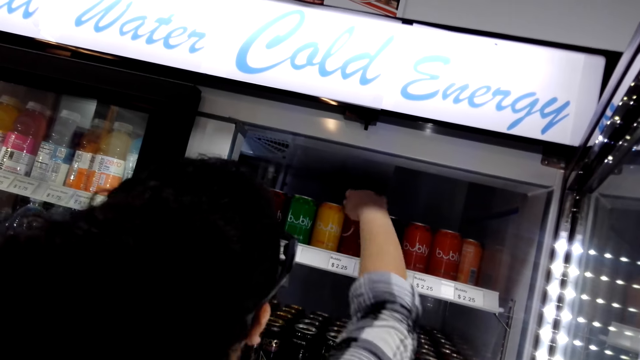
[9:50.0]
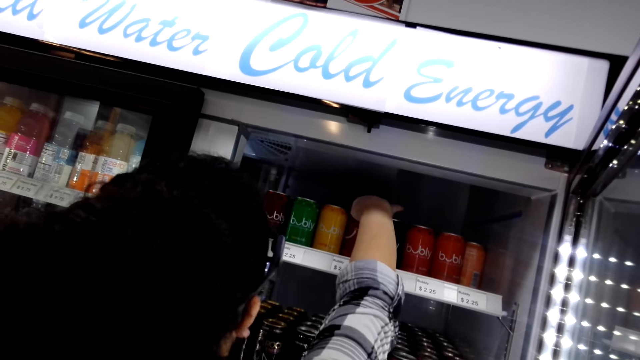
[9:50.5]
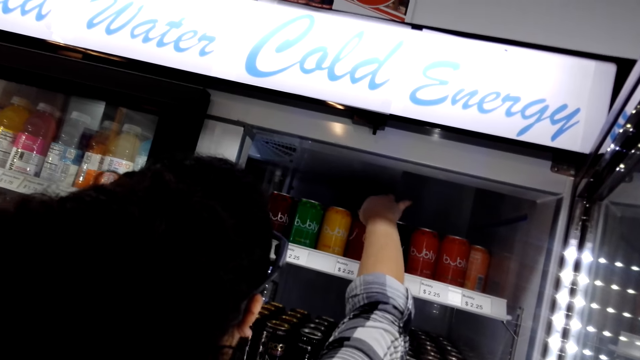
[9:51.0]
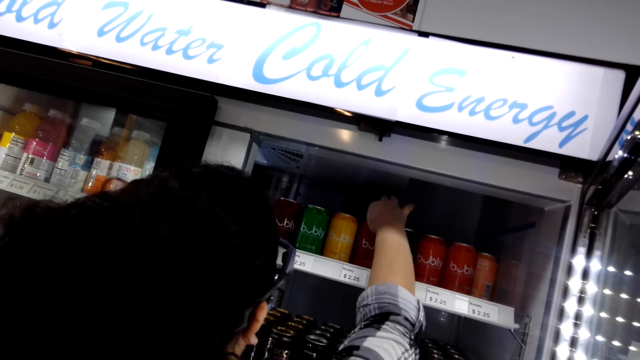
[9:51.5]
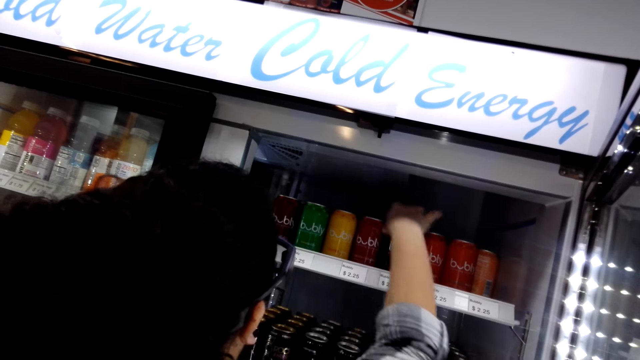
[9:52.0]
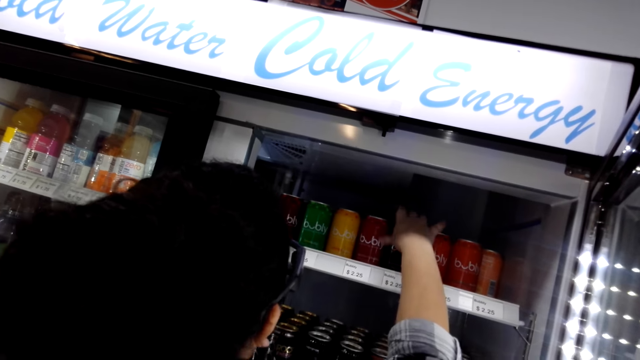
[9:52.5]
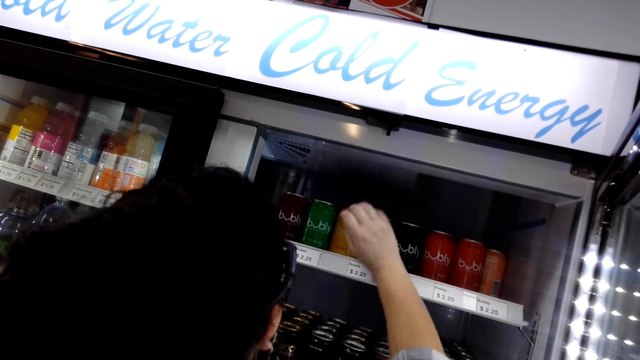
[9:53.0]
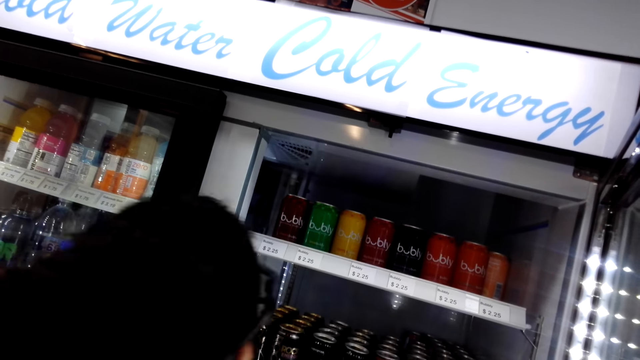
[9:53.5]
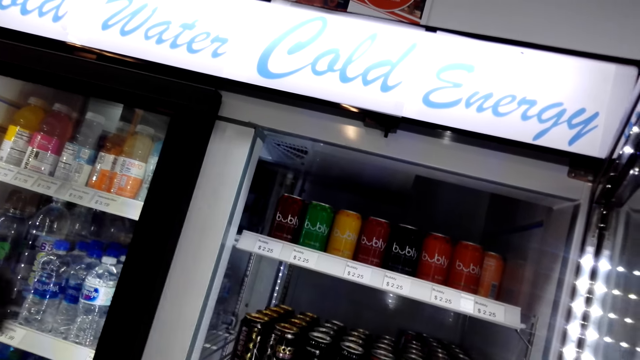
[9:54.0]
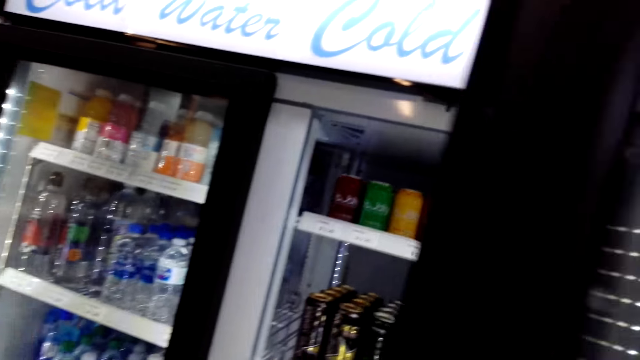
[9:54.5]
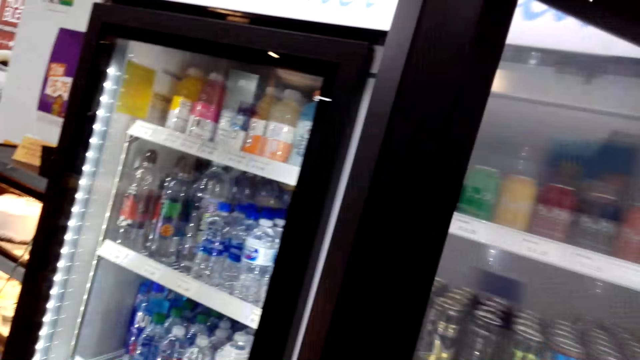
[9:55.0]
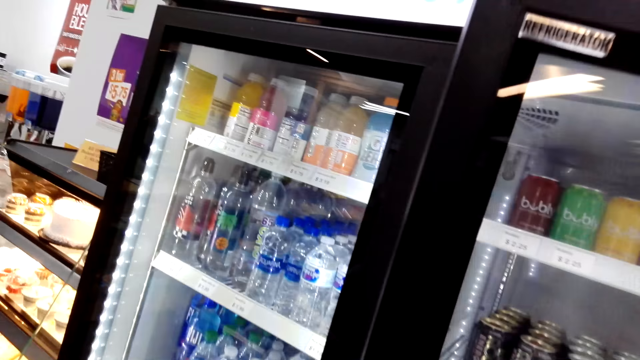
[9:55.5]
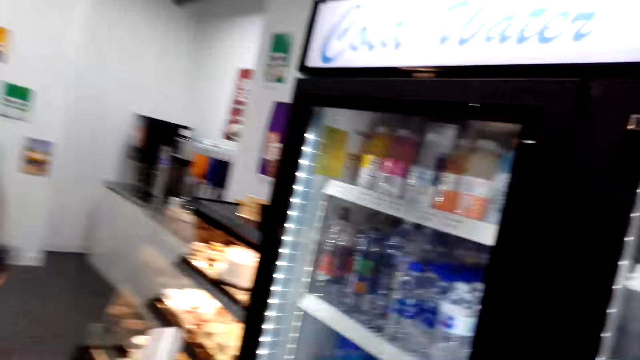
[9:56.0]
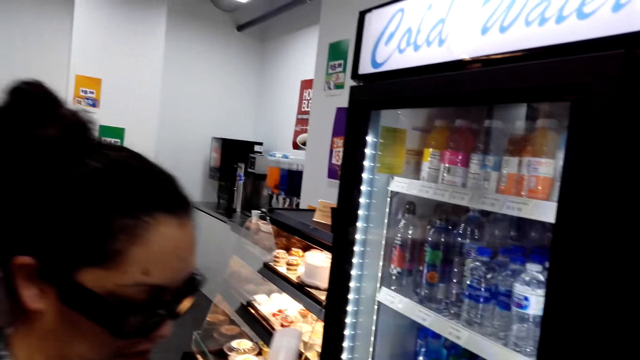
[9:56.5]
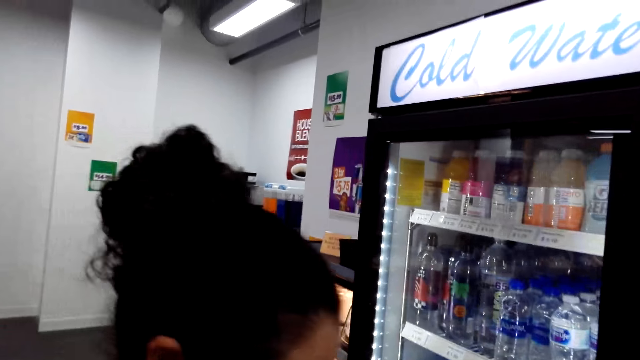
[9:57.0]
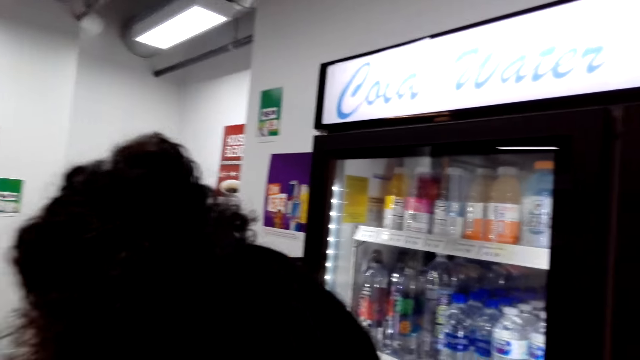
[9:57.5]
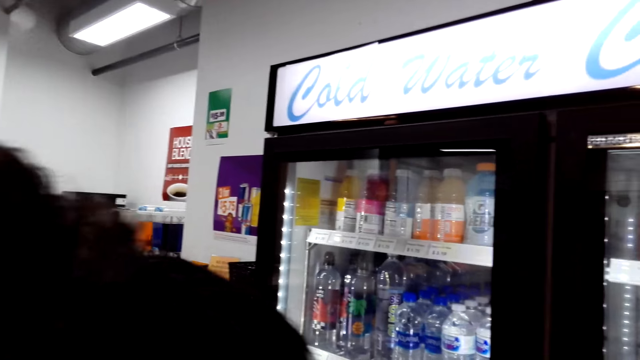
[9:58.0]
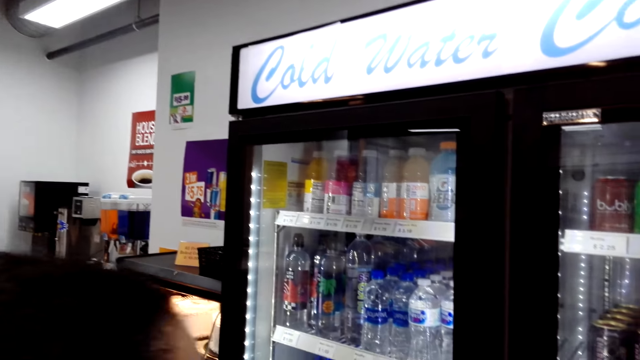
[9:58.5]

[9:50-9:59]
A woman touches bubly cans. The camera wearer closes the fridge.

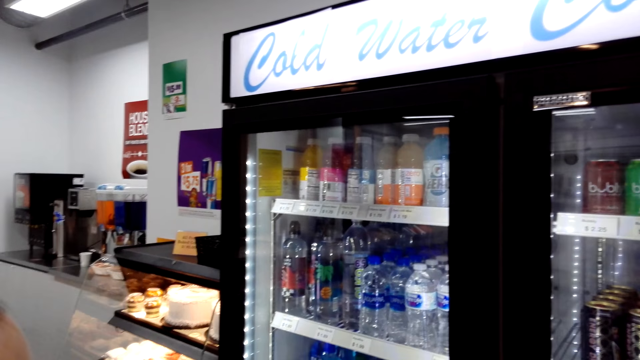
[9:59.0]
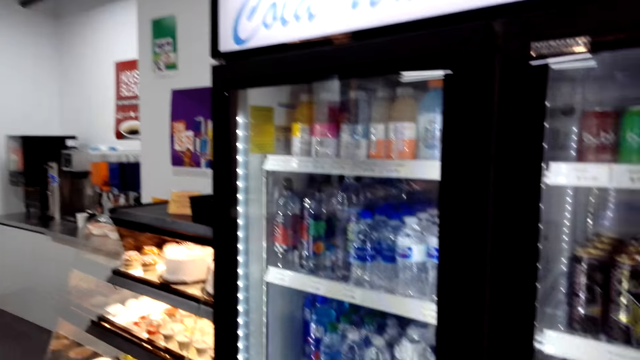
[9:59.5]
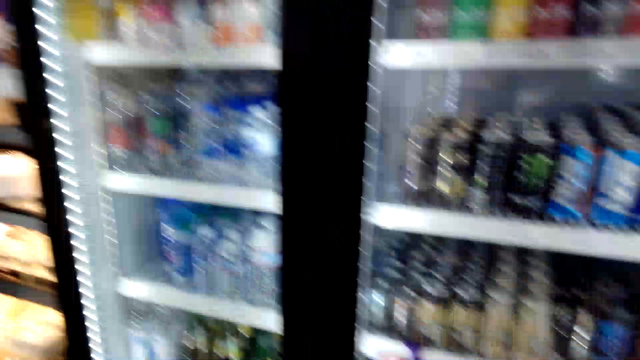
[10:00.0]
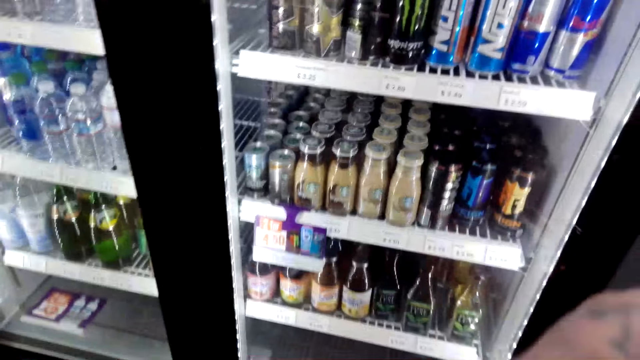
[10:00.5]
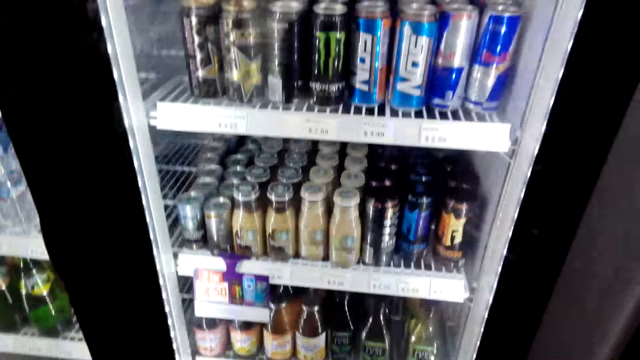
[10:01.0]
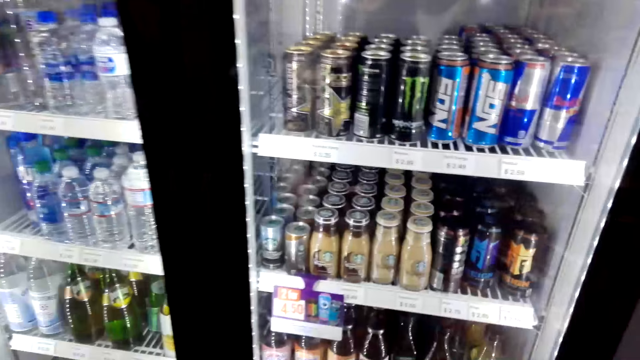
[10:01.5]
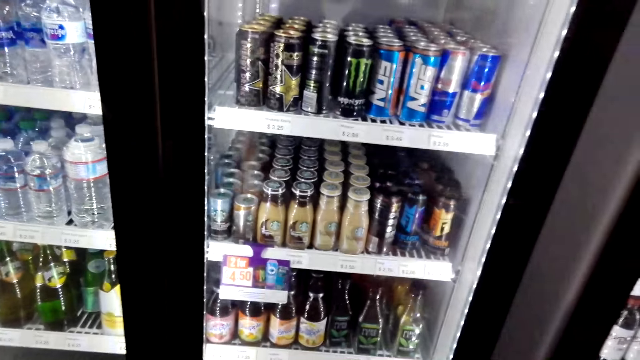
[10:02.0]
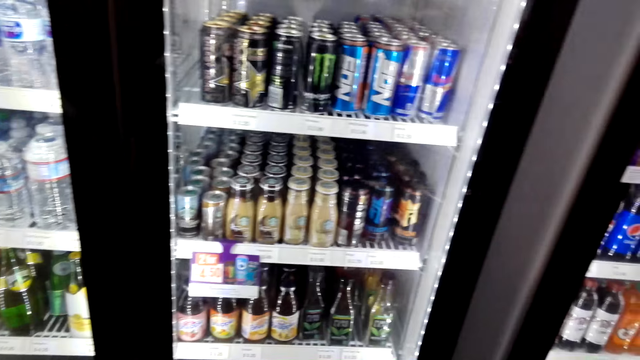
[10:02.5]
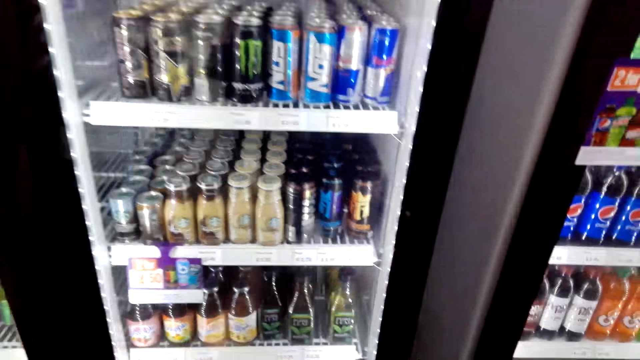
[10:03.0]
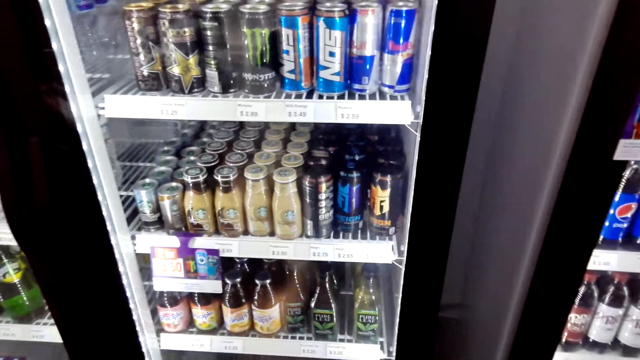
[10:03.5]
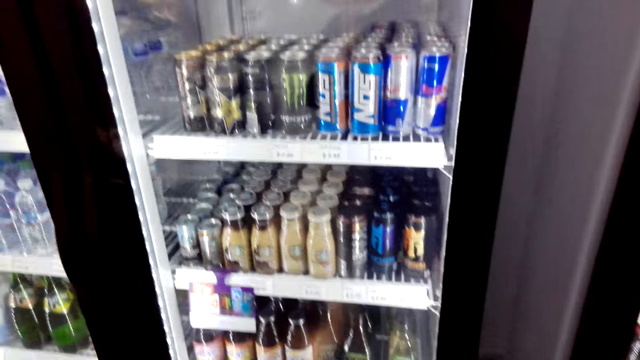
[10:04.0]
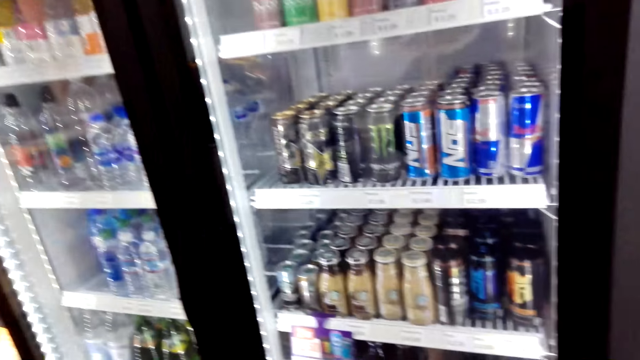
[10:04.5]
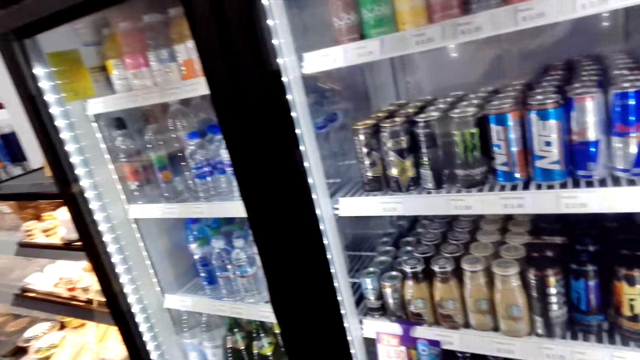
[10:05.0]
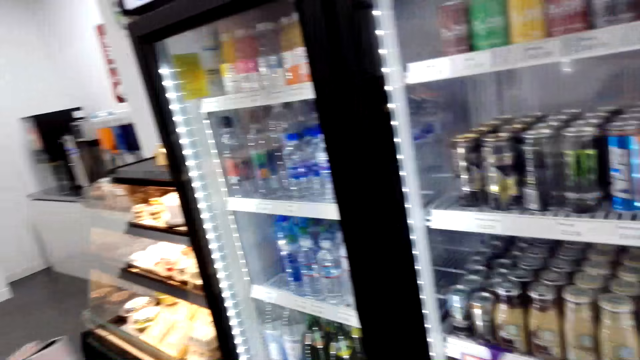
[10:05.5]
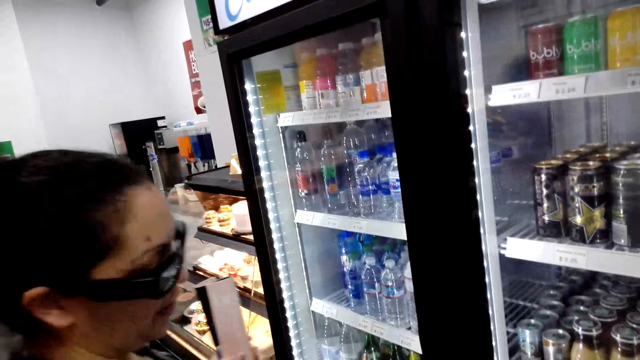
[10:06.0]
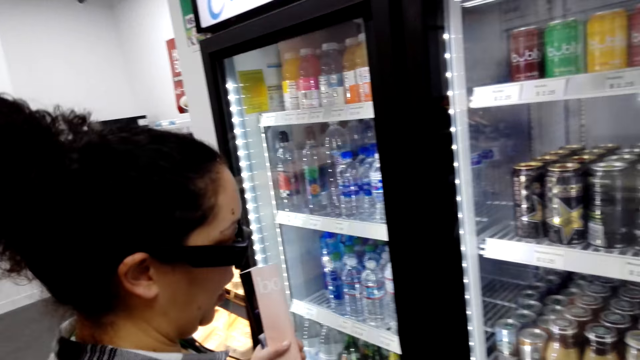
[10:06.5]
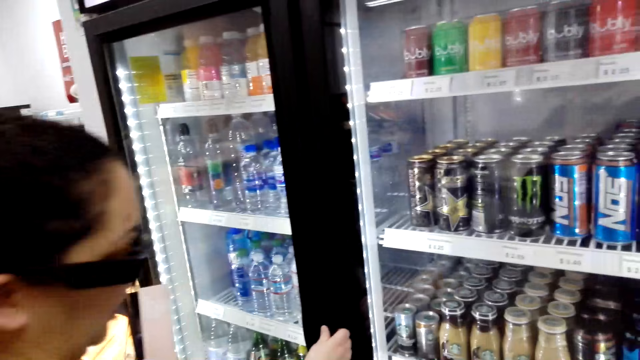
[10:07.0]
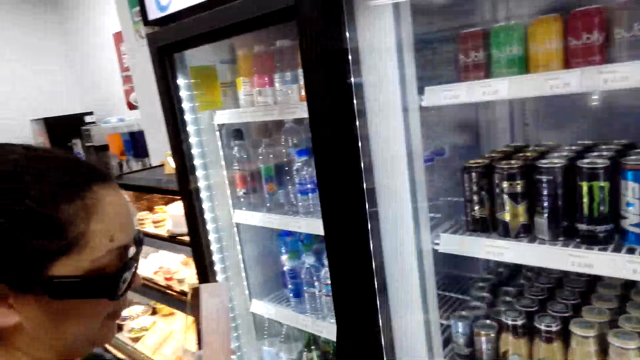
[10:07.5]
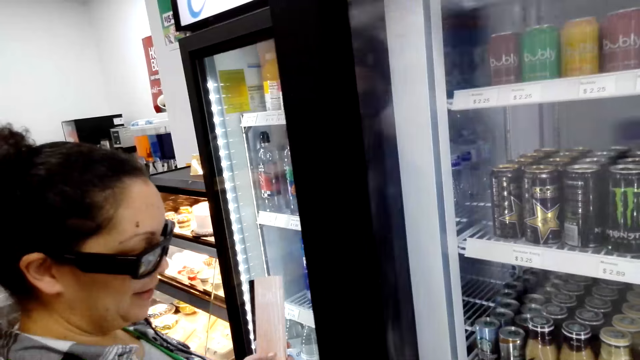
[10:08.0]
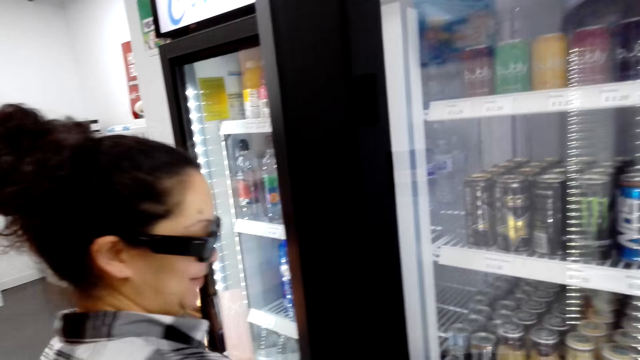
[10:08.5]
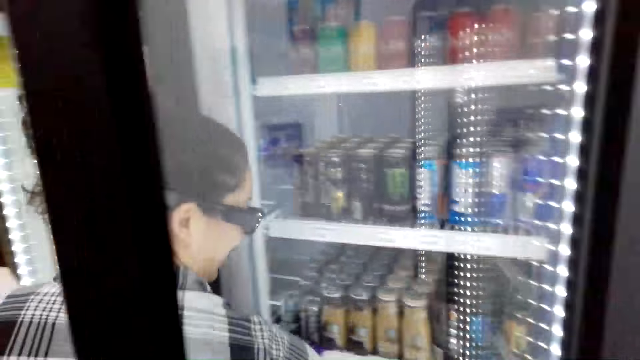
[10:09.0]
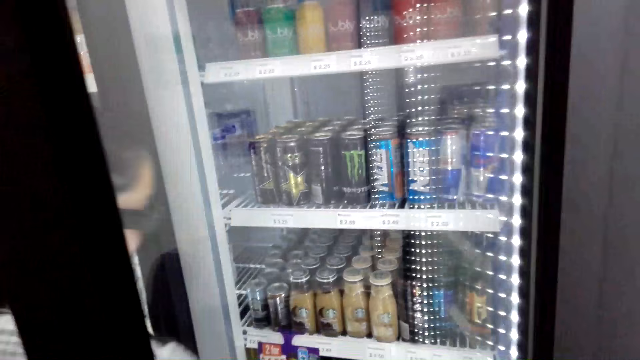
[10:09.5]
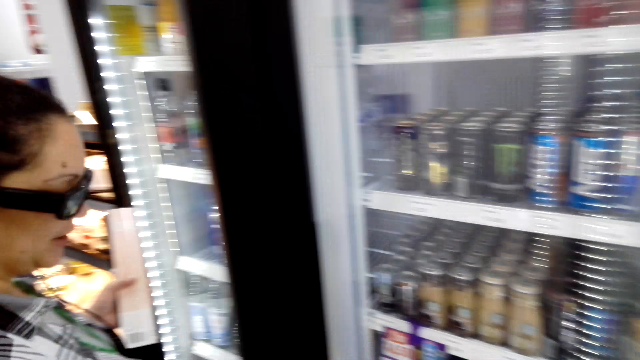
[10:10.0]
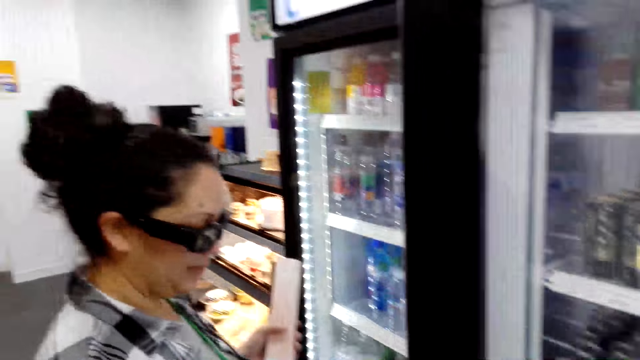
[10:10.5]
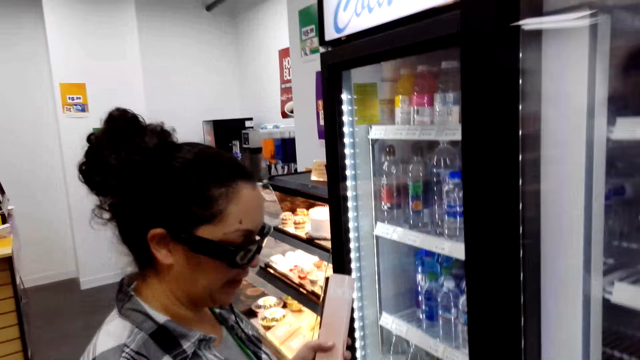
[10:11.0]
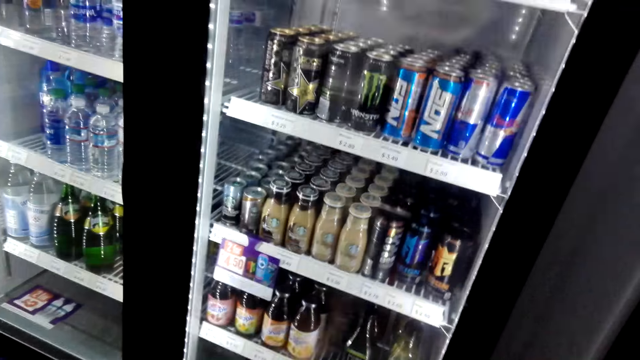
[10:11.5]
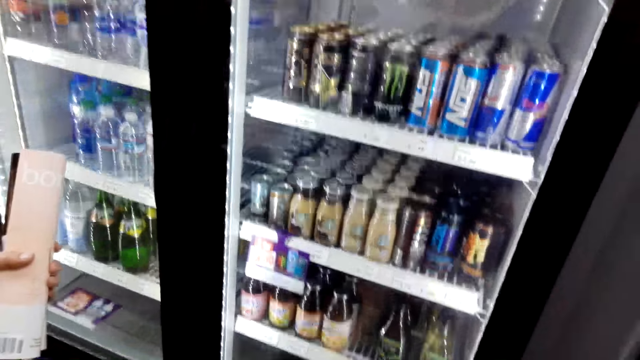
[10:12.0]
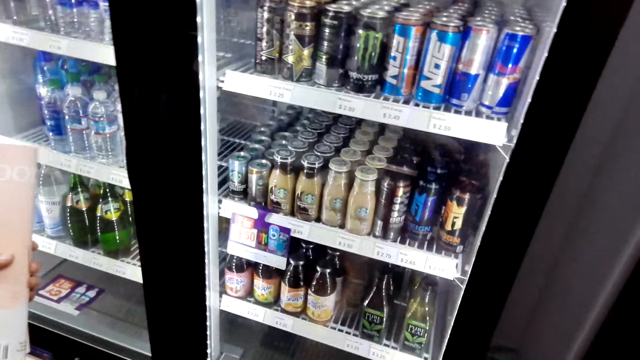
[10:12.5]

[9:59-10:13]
The camera wearer looks into the fridge with a woman. The woman opens the fridge. The woman talks with the camera wearer. The woman opens the fridge. The woman picks up a bottle of Pure Leaf drink. The camera wearer closes the fridge. The woman closes the fridge.
